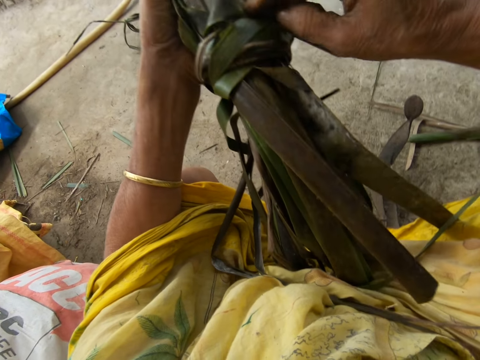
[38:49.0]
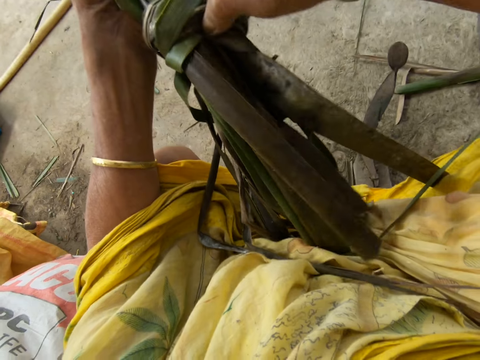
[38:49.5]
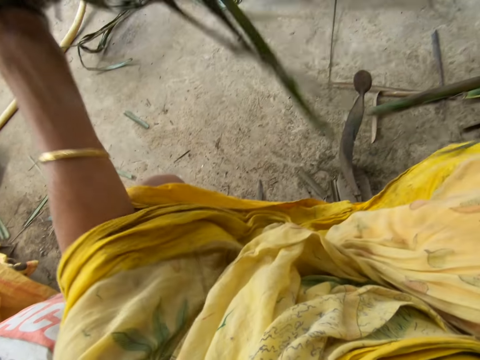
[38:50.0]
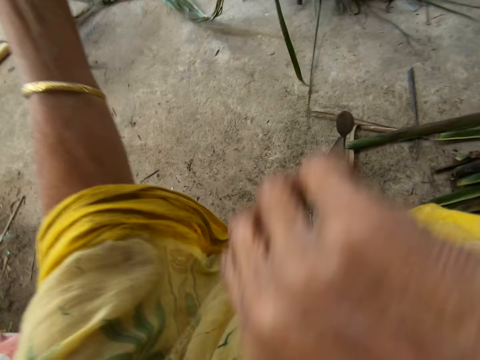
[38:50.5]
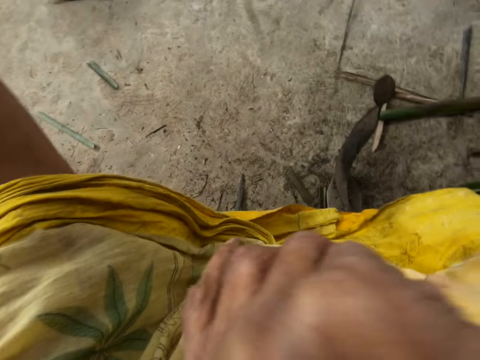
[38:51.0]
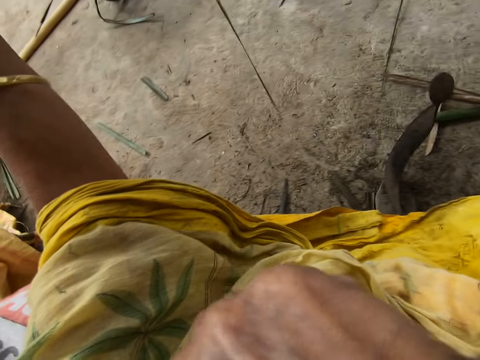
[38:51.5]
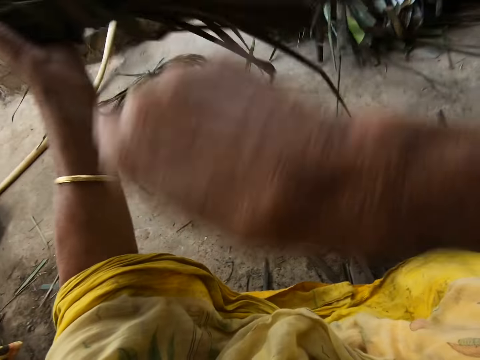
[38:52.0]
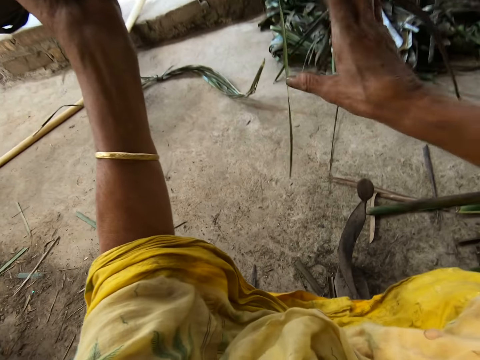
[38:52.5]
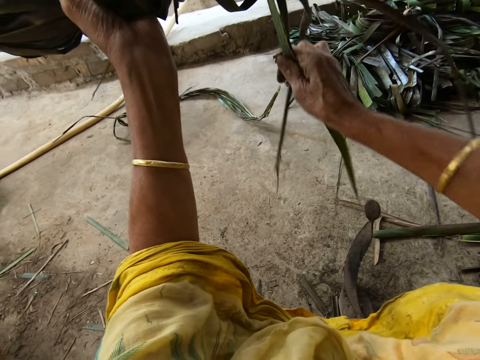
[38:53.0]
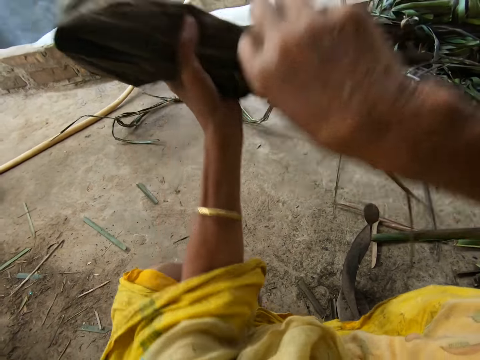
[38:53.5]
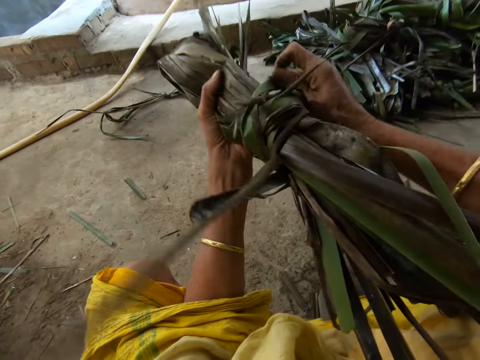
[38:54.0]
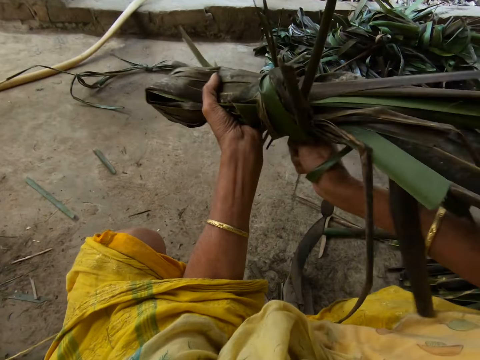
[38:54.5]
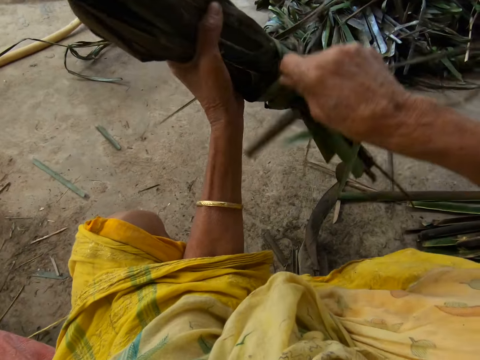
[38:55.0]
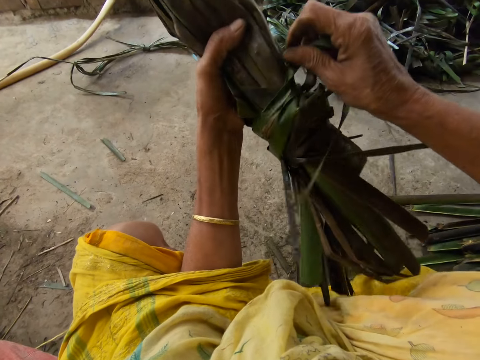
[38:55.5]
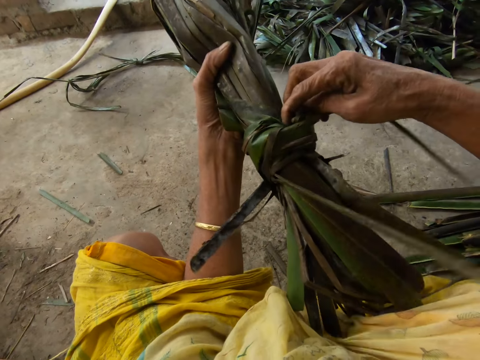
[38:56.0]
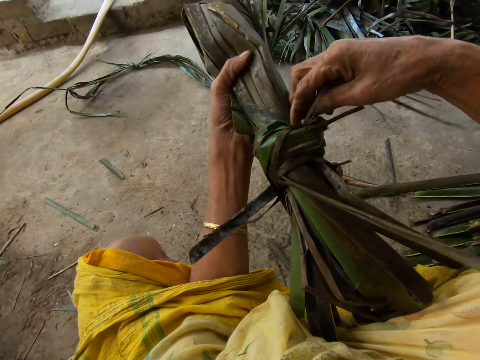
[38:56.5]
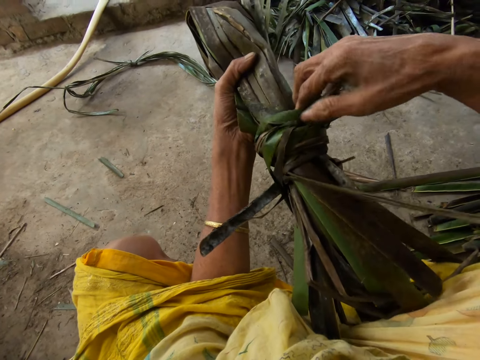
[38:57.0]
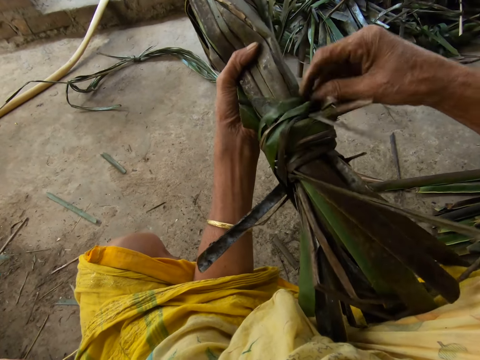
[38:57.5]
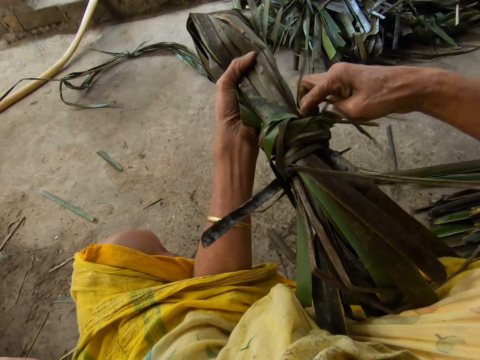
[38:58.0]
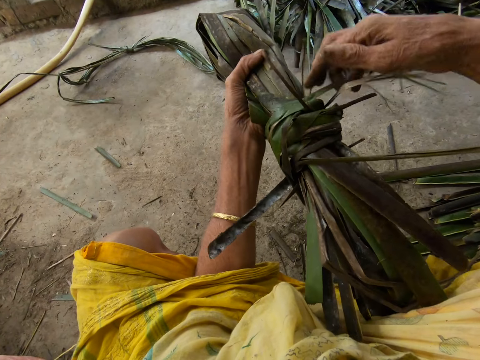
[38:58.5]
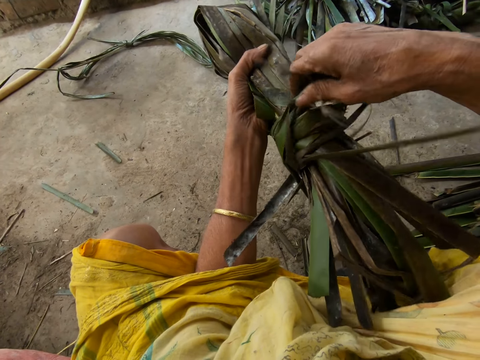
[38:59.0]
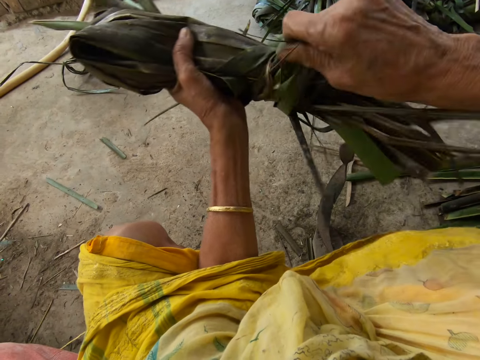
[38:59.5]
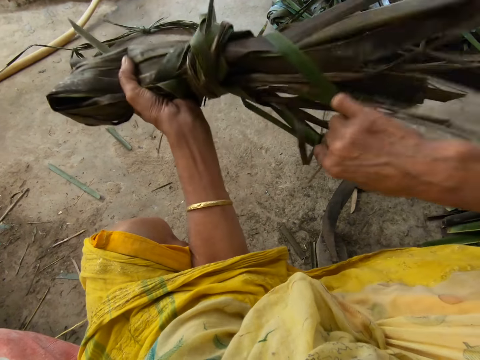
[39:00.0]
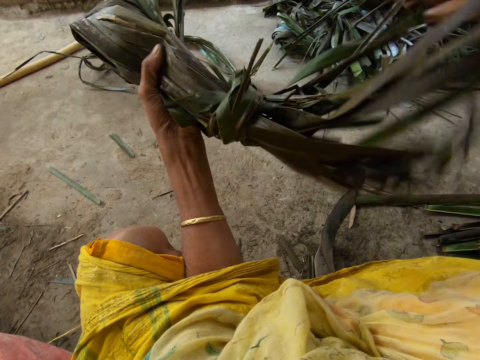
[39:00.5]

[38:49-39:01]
The camera wearer scratches his chin. He ties coconut leaves together. He pushes the coconut leaves into a knot.

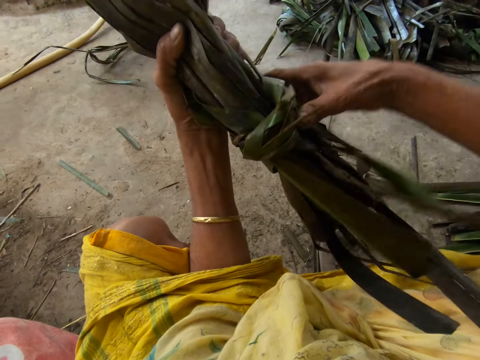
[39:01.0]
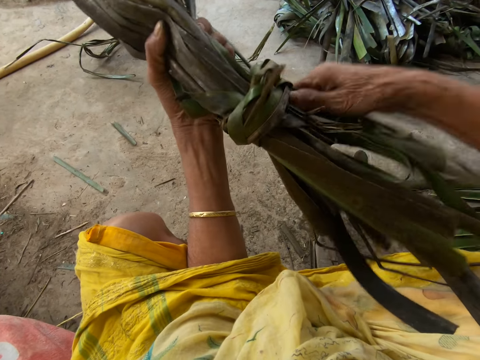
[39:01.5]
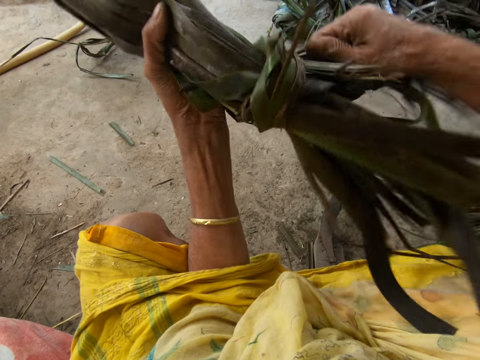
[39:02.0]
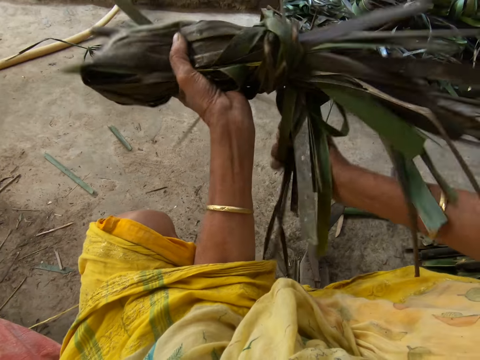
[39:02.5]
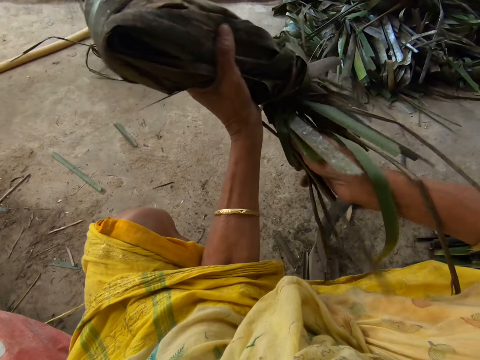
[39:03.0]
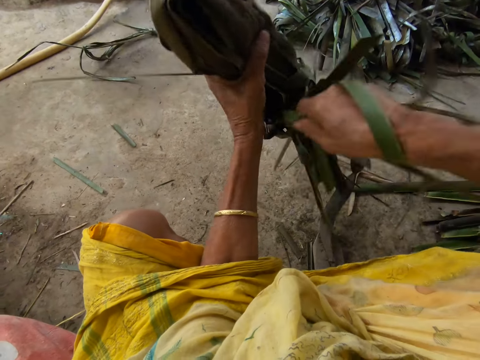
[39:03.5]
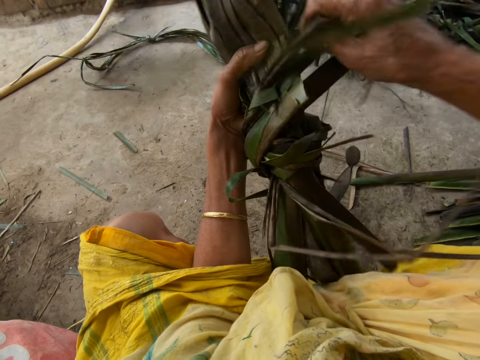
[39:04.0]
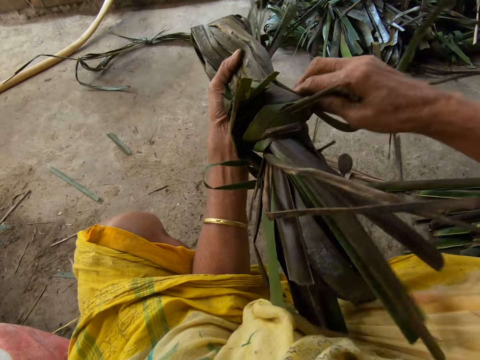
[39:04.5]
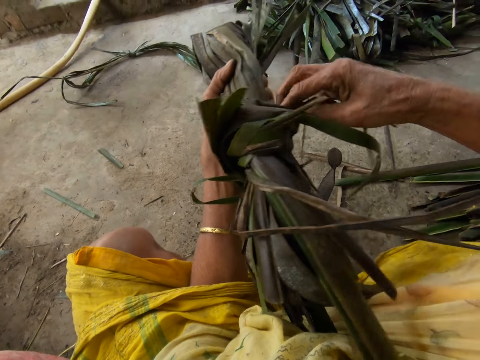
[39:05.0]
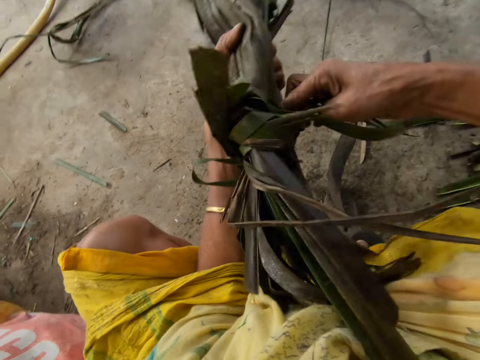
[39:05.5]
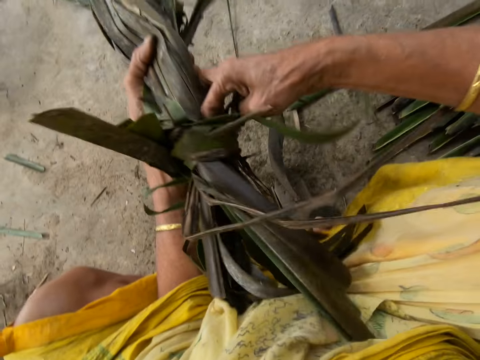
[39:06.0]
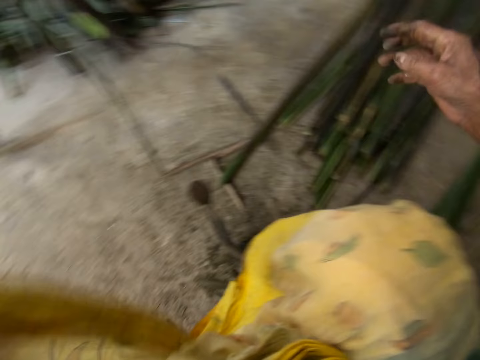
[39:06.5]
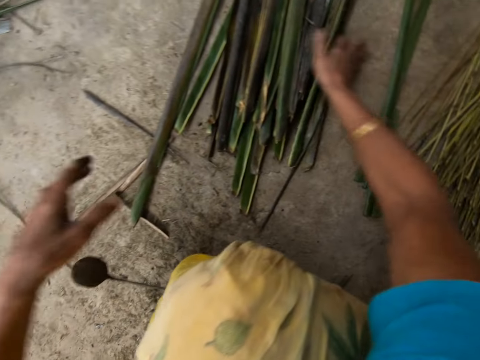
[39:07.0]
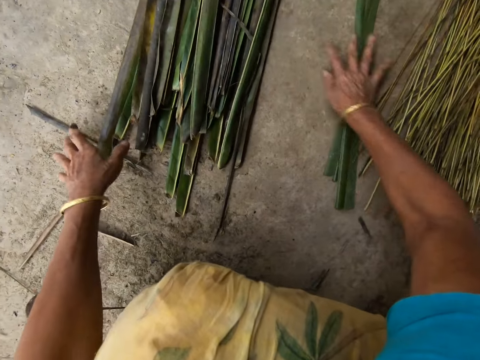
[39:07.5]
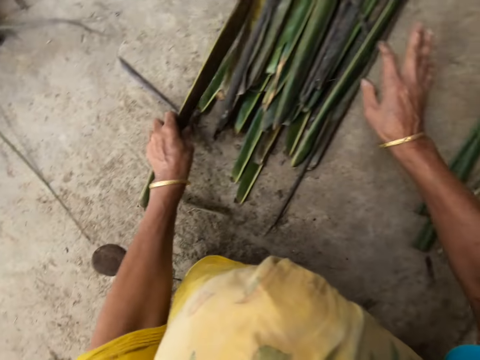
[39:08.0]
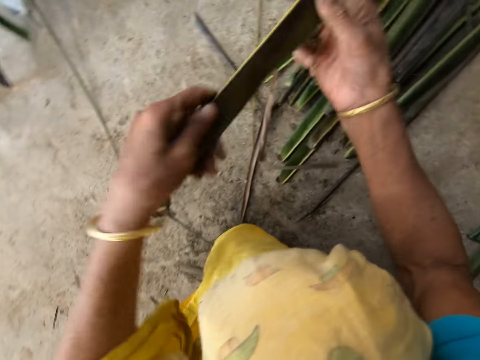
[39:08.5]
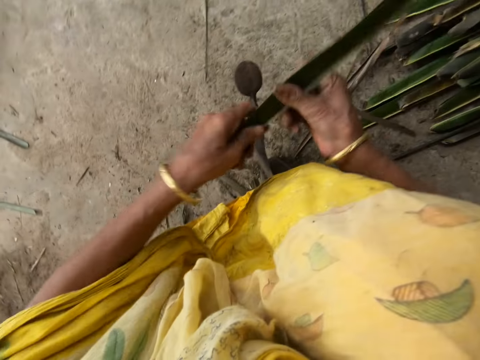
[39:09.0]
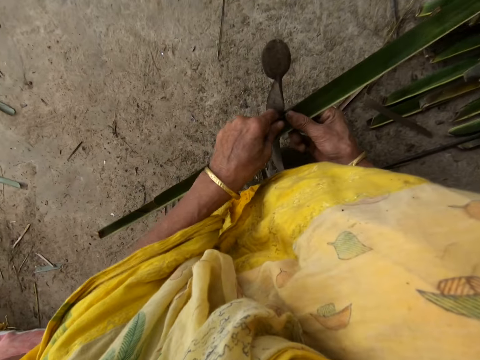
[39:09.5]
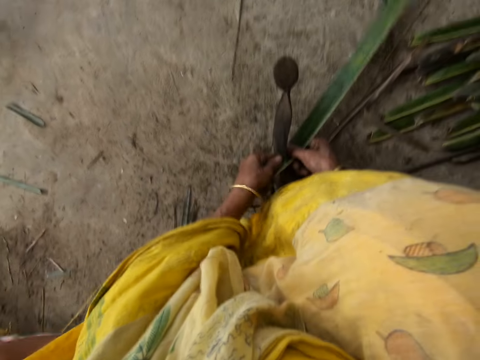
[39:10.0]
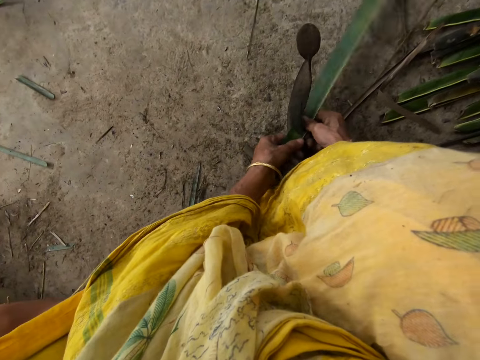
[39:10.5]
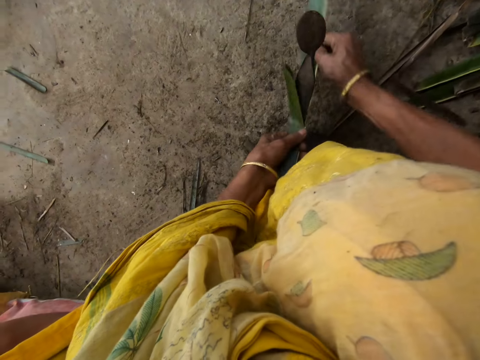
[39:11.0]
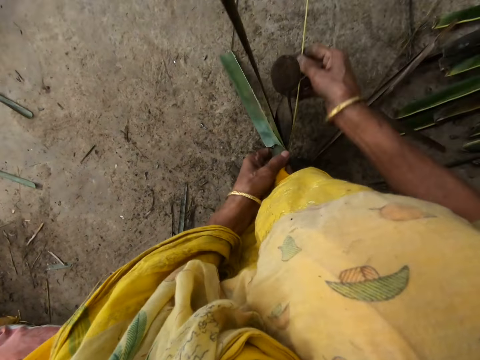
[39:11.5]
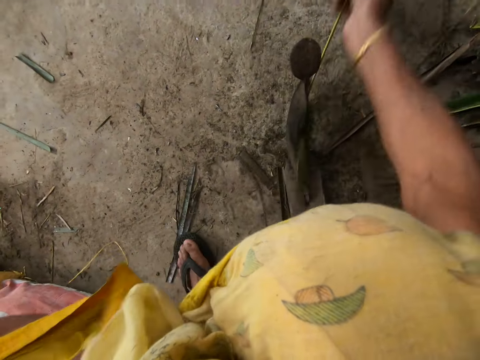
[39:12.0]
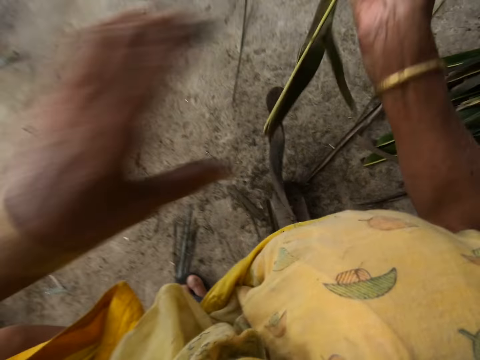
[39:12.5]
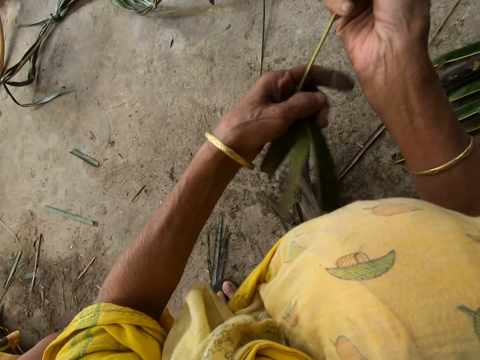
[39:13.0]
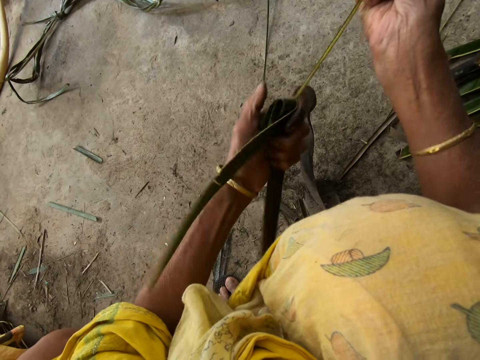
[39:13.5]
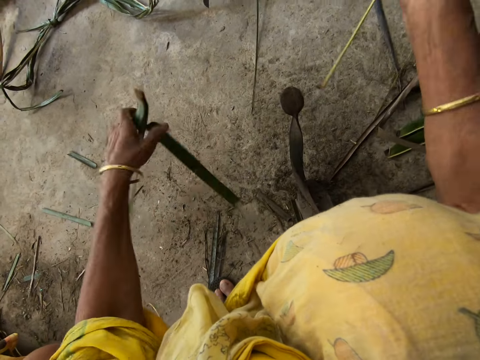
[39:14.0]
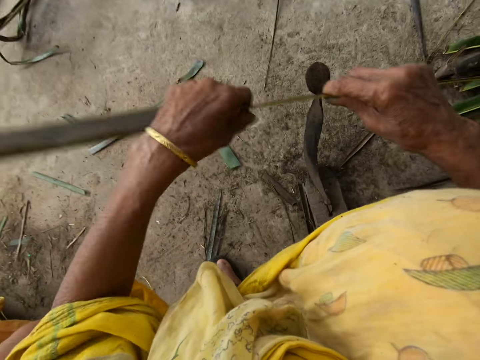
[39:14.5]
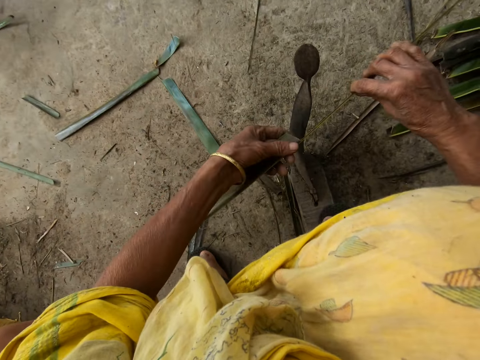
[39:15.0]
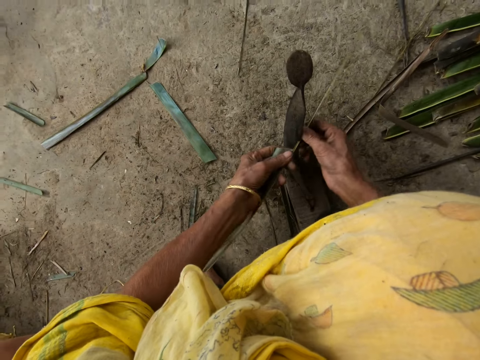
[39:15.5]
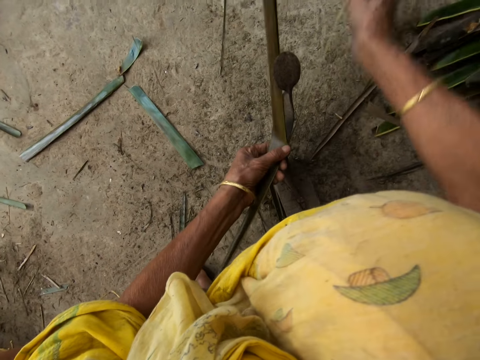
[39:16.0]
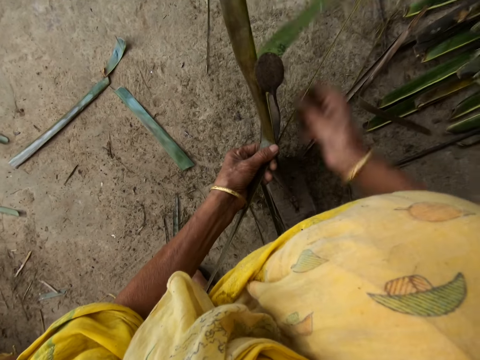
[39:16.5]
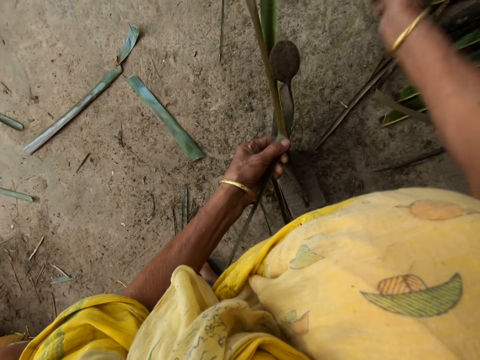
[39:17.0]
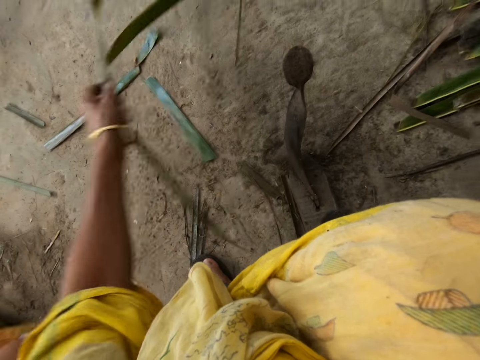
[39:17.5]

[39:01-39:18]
The camera wearer ties coconut leaves together. She pushes the coconut leaves into a knot. She throws the leaflets on the floor with her left hand. She picks up the leaflets from the floor with her right hand. She trims the leaflet from a stick with the sharp edge iron rod or vegetable cutter on the floor. She pulls the midrib on the coconut leaf. She reaps the coconut leaf off the midrib on the vegetable cutter. She pulls the midrib on the coconut leaf.
